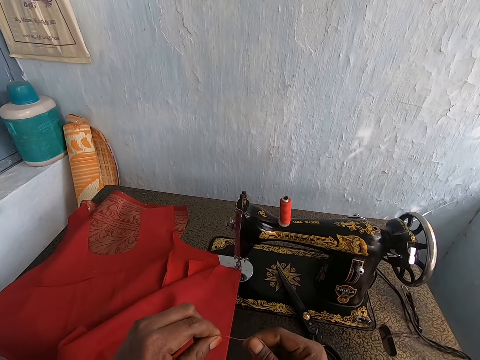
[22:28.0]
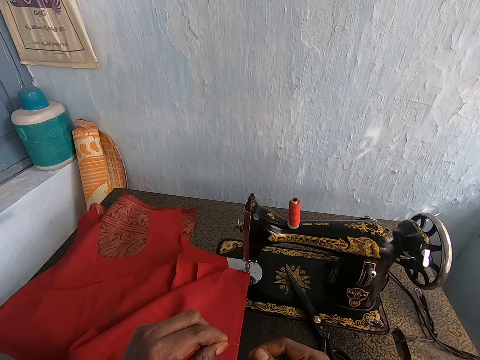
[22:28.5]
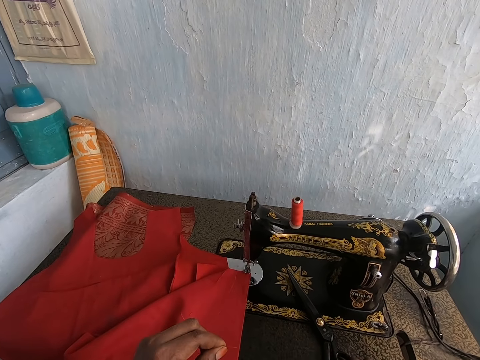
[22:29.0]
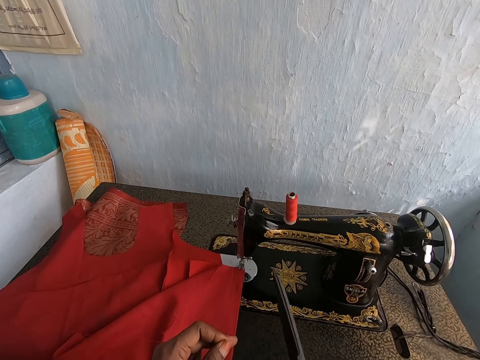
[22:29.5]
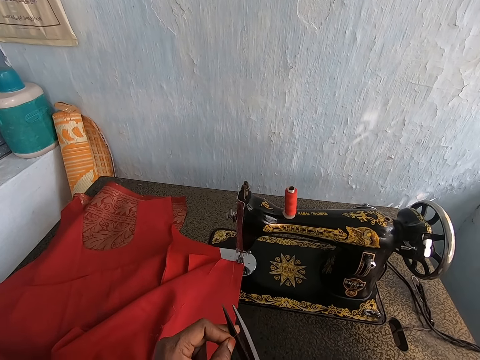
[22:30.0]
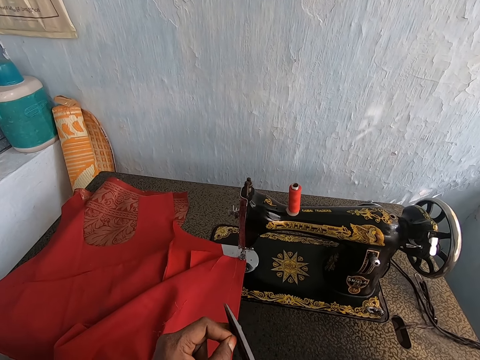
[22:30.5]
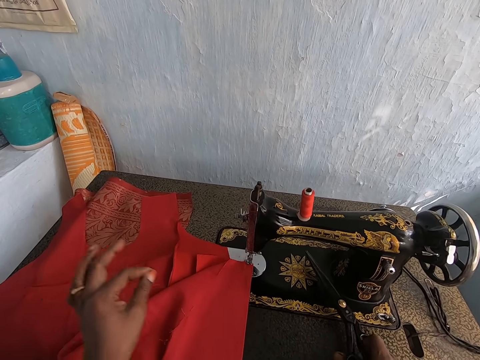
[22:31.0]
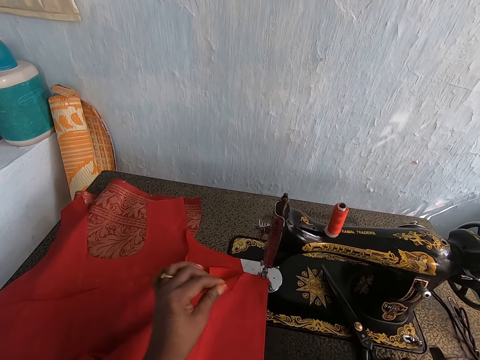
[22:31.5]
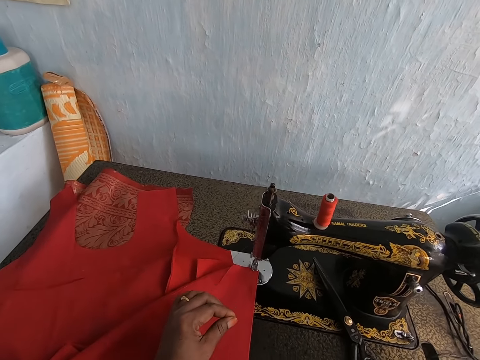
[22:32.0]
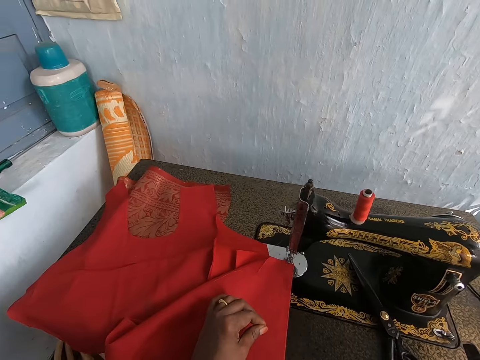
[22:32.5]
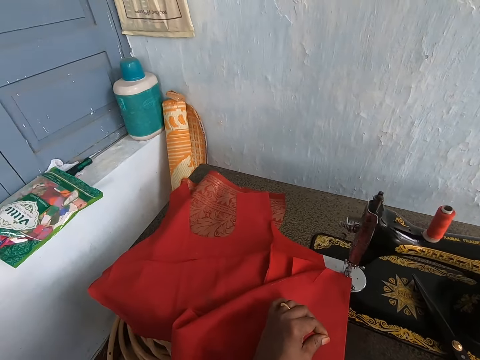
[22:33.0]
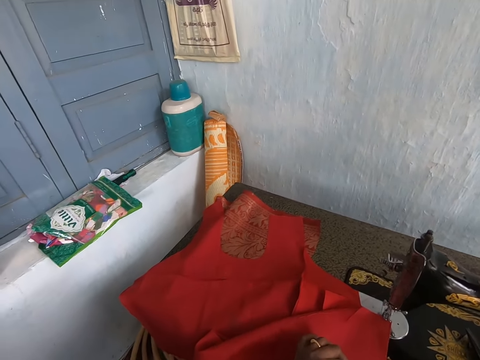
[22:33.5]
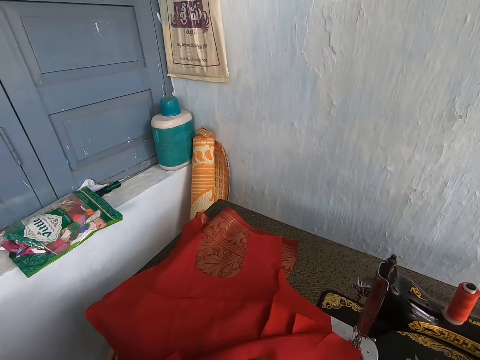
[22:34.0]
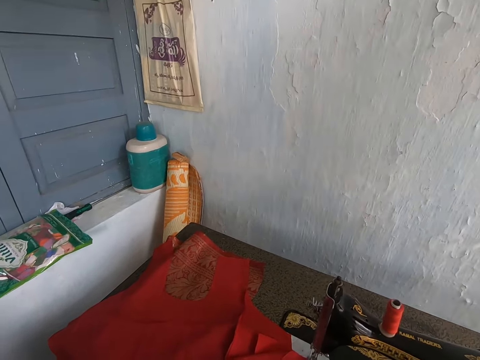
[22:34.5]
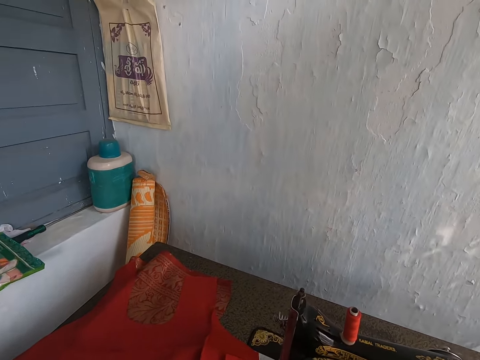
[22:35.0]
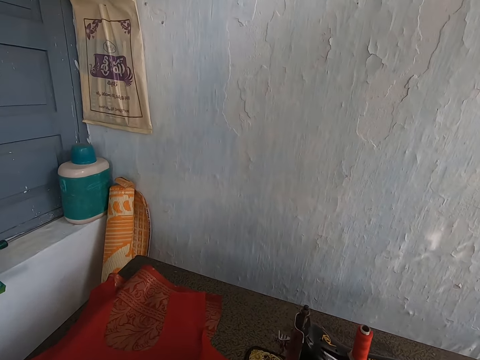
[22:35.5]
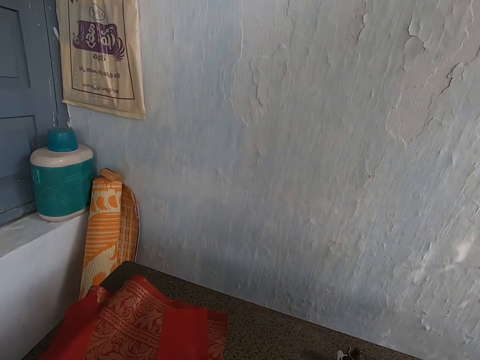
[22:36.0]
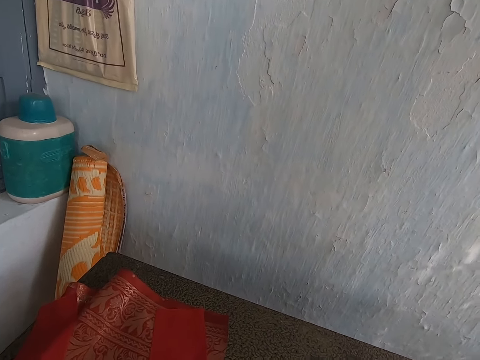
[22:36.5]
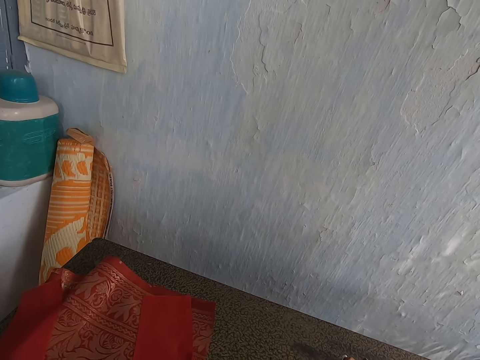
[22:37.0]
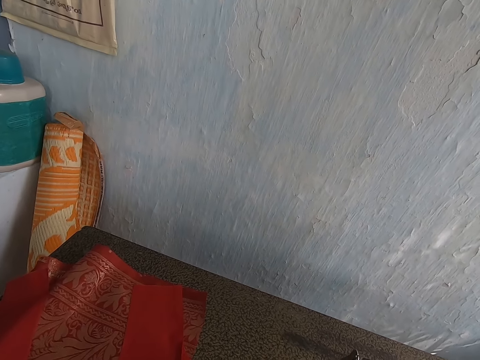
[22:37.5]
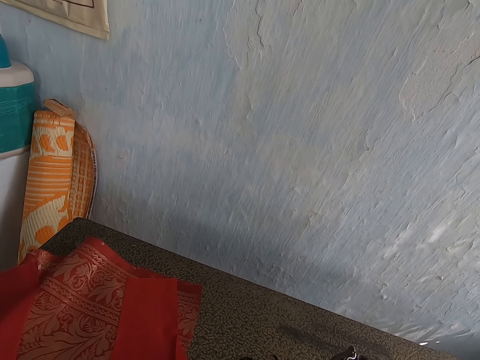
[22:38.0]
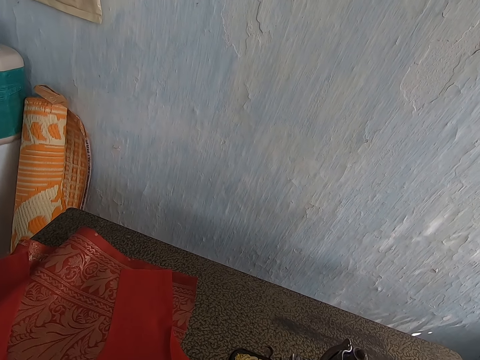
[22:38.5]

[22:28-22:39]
The camera wearer picks the scissors from the sewing machine with her right hand. She touches the thread. She cuts the thread with the scissors in her right hand. She puts the thread on top of the sewing machine. She looks around.

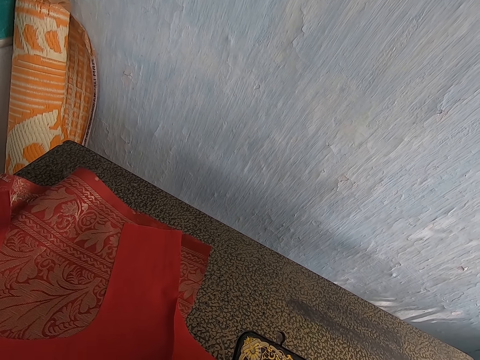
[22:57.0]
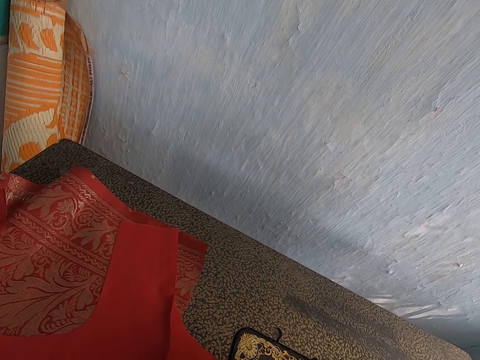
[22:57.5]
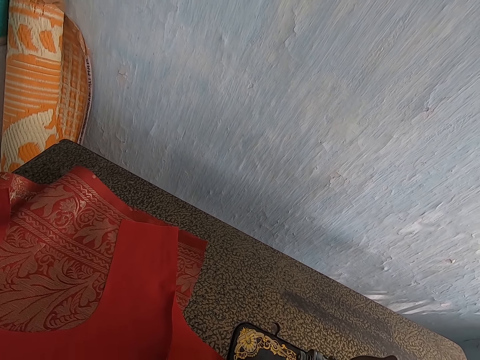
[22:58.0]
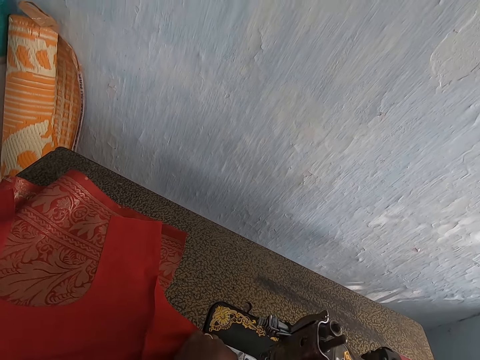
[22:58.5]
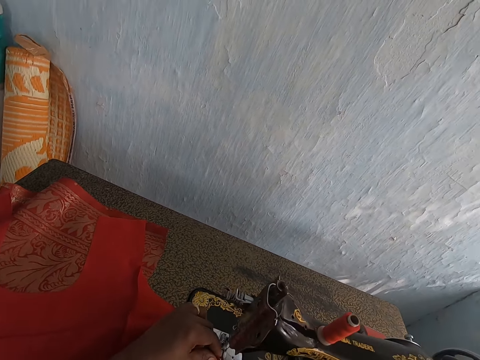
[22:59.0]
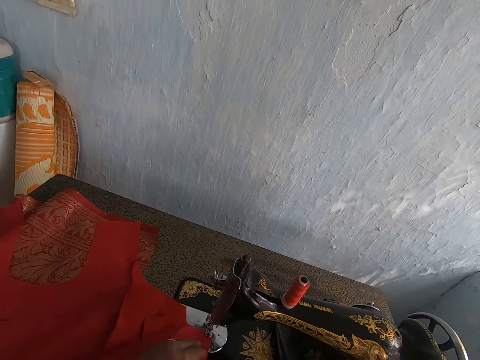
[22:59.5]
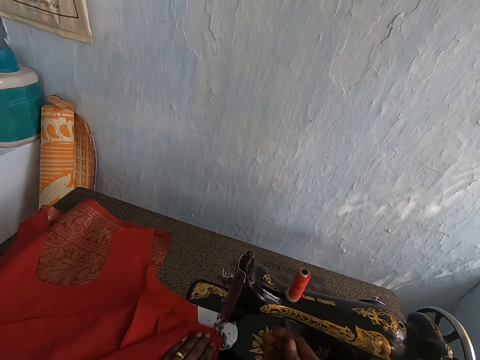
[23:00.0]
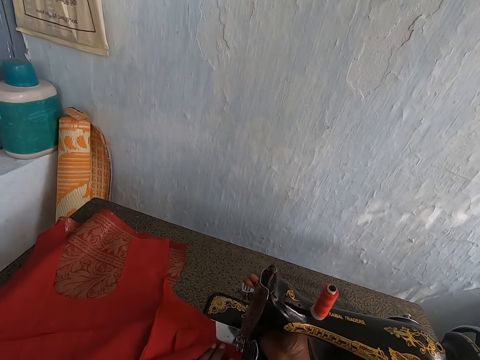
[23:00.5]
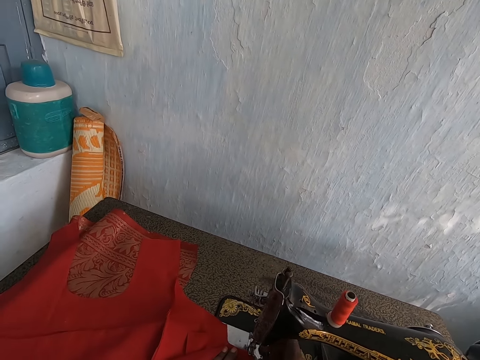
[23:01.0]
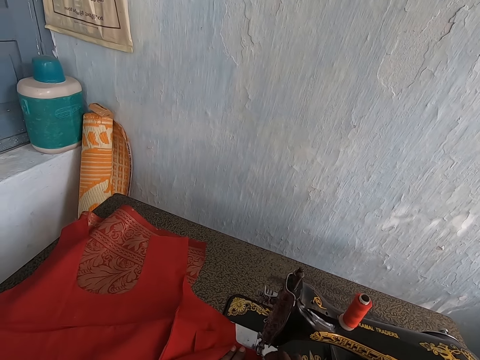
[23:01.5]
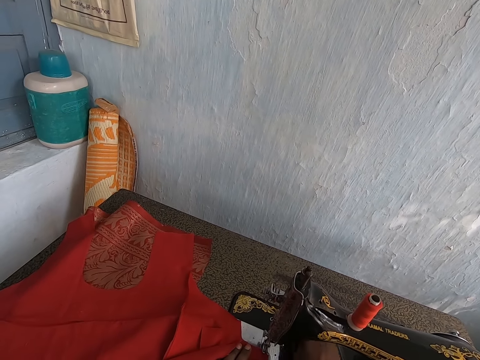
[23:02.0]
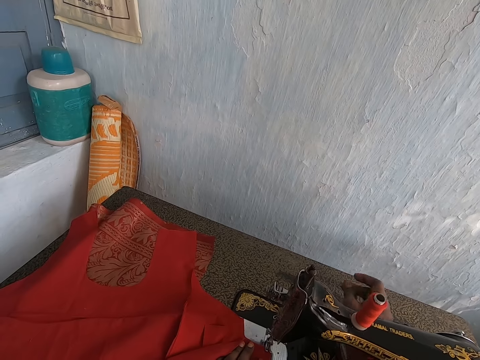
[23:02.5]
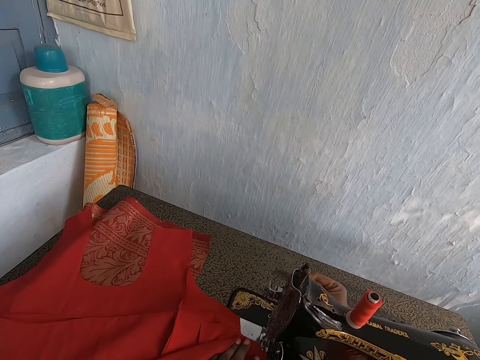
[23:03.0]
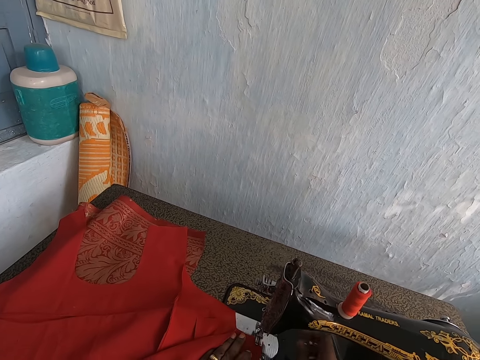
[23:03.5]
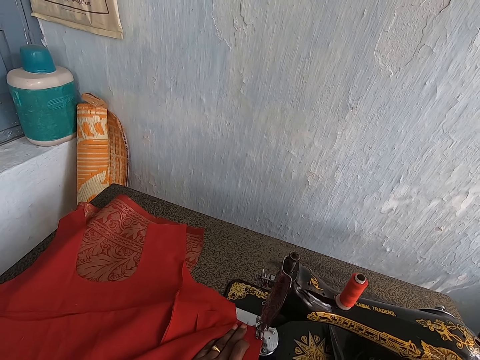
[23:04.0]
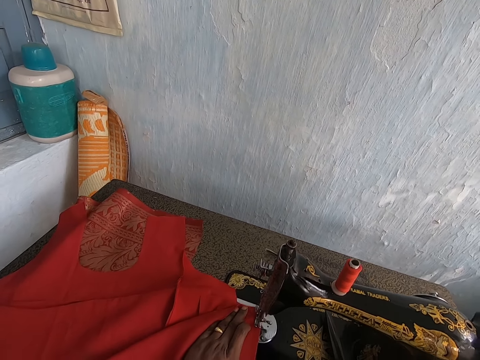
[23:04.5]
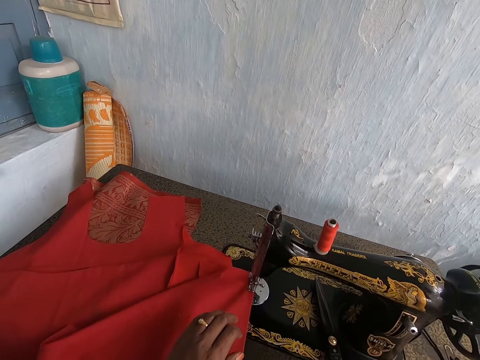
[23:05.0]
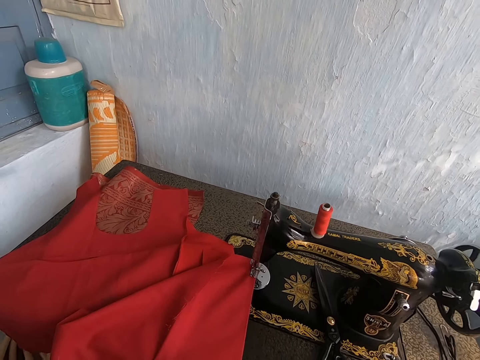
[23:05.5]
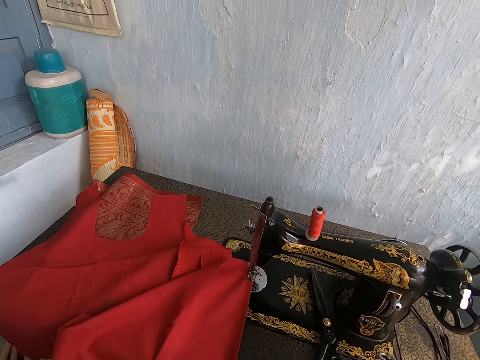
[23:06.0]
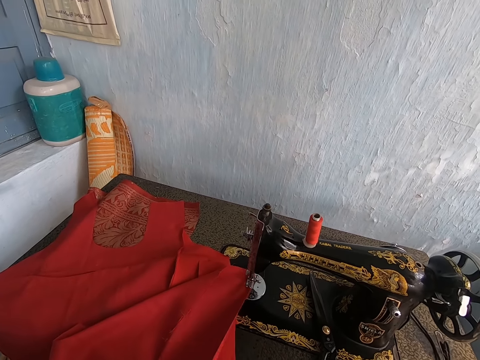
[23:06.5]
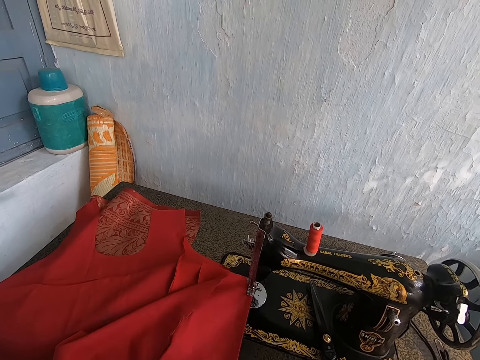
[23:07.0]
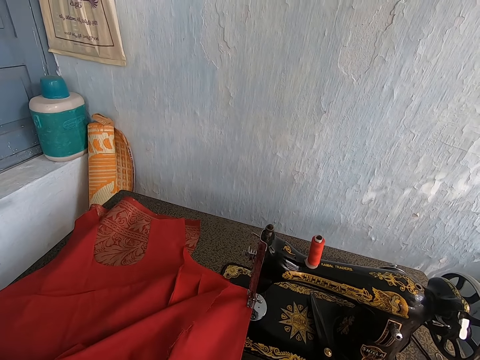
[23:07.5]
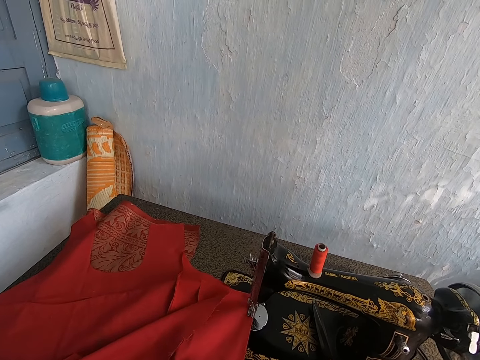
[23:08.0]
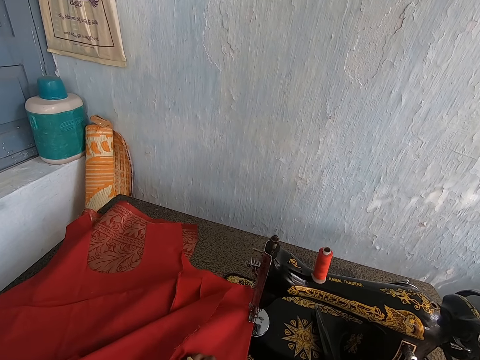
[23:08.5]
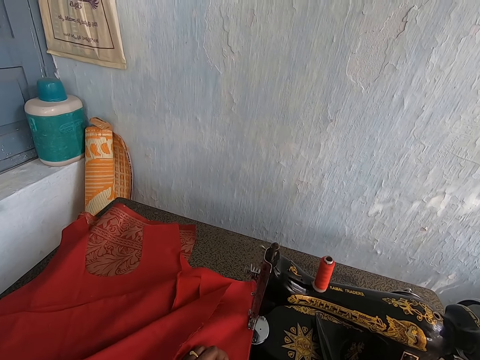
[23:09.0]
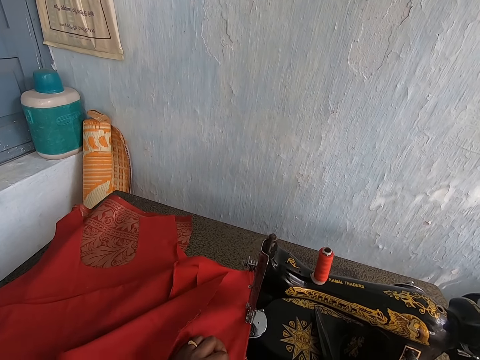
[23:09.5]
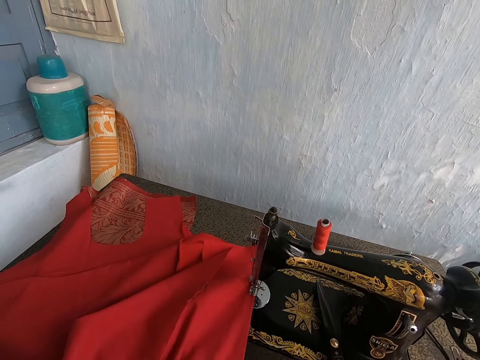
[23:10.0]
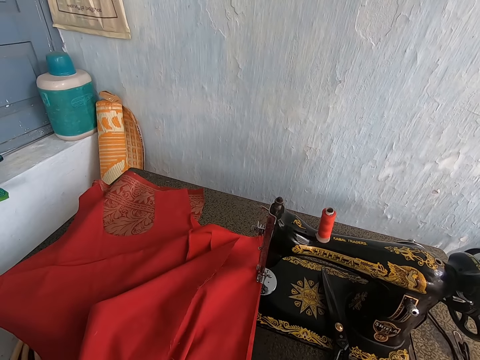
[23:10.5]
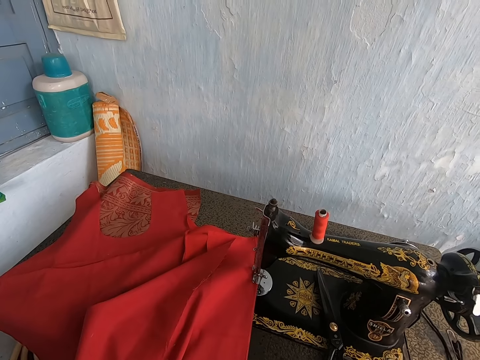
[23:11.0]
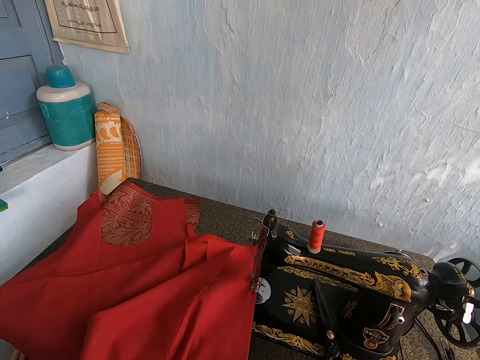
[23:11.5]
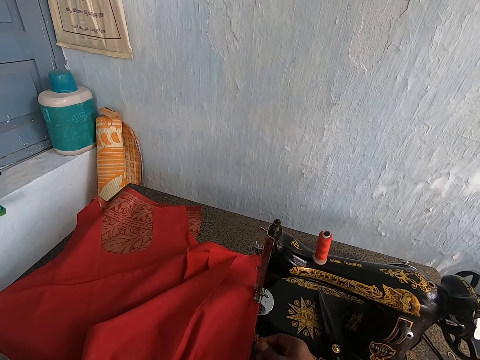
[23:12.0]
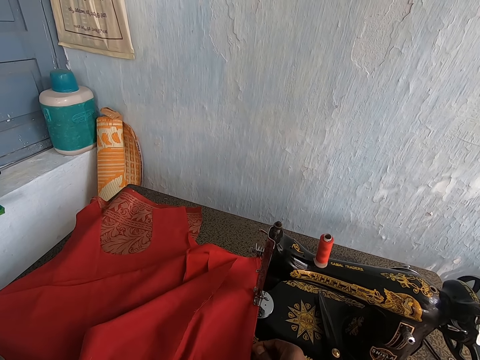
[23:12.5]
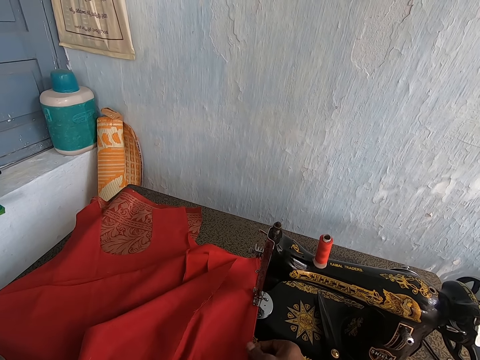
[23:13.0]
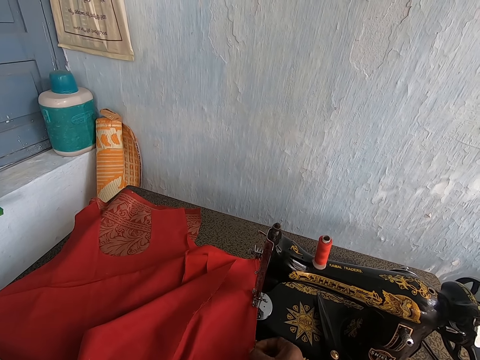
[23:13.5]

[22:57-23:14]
The camera wearer inserts the thread in the sewing machine's needle with her left hand. She operates the sewing machine's presser bar with her right hand. She adjusts the sewing machine. She sews a red fabric or cloth in her left hand with the sewing machine. She holds up the red fabric with her left hand. She adjusts the cloth on the sewing machine. She sews the red fabric in her left hand with the sewing machine. She touches the red fabric on the sewing machine with her right hand.
